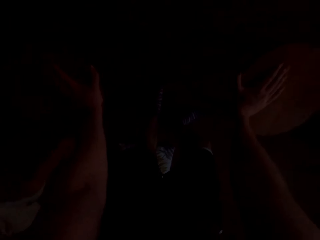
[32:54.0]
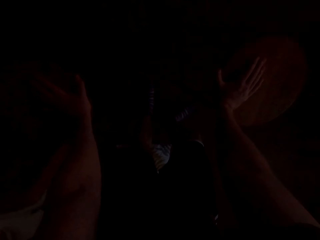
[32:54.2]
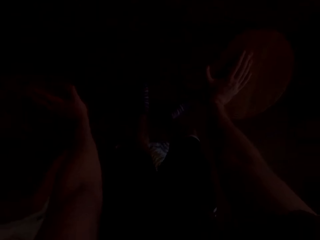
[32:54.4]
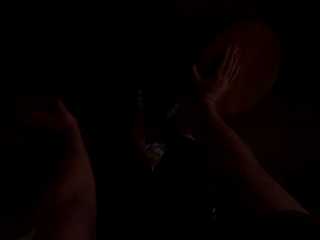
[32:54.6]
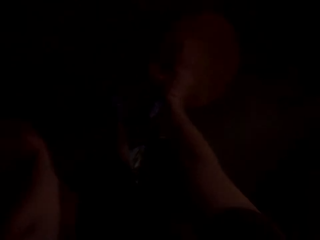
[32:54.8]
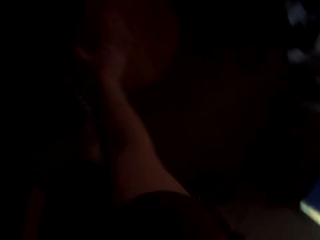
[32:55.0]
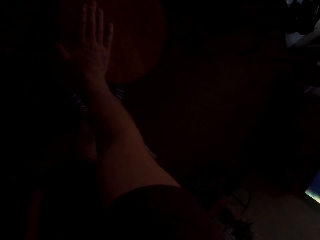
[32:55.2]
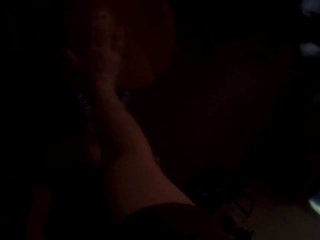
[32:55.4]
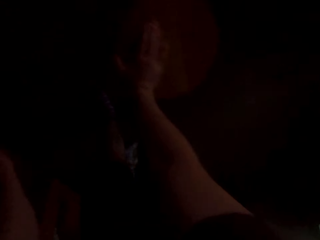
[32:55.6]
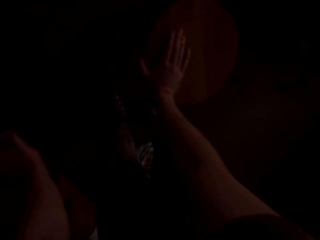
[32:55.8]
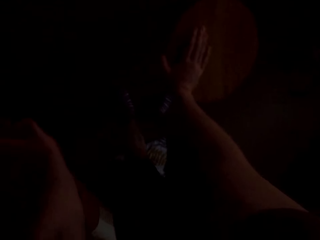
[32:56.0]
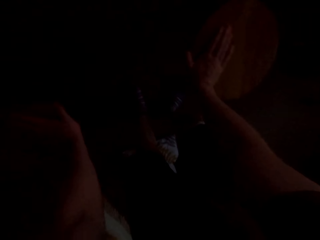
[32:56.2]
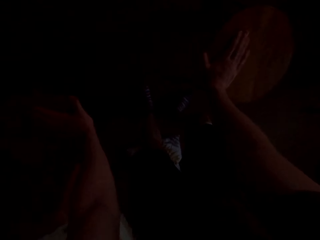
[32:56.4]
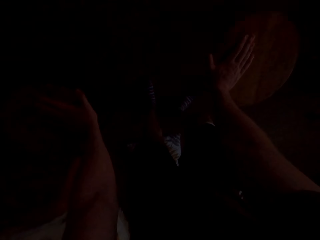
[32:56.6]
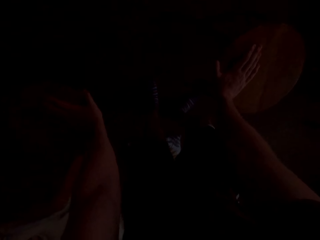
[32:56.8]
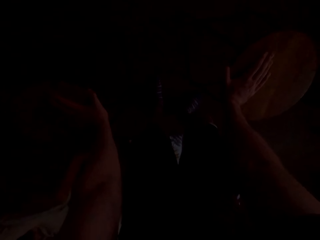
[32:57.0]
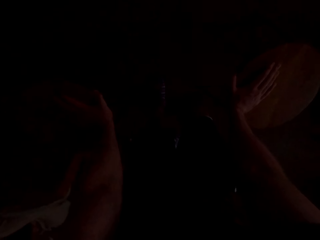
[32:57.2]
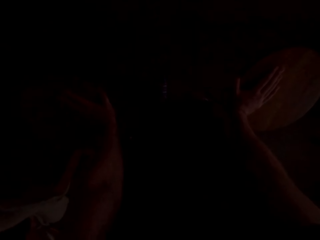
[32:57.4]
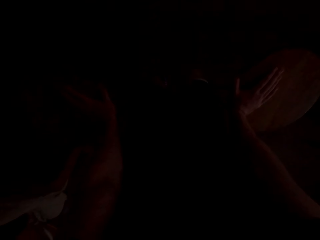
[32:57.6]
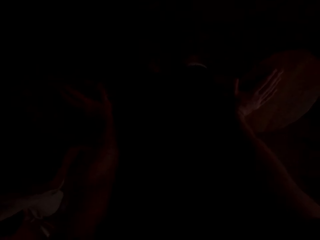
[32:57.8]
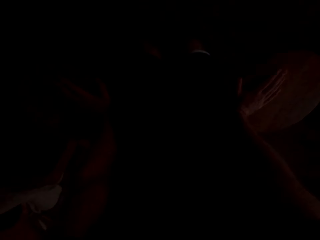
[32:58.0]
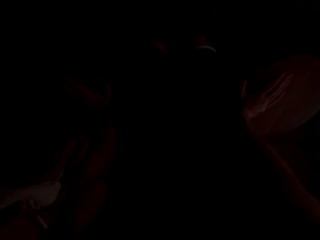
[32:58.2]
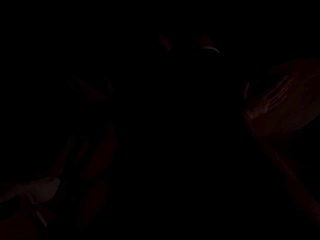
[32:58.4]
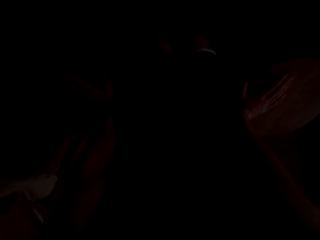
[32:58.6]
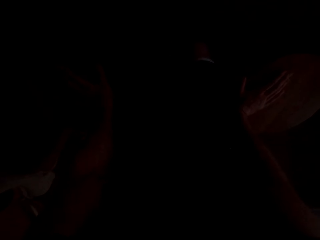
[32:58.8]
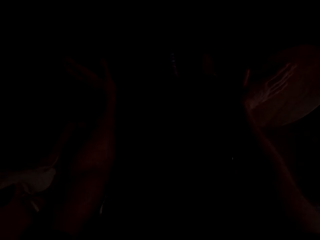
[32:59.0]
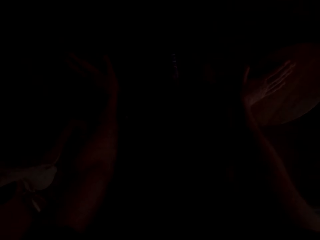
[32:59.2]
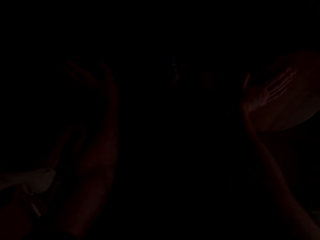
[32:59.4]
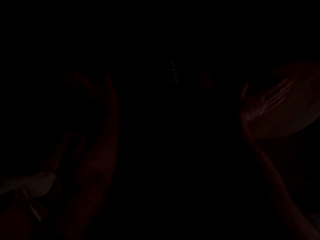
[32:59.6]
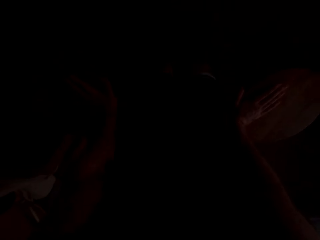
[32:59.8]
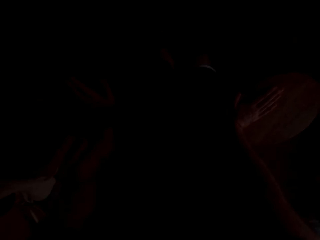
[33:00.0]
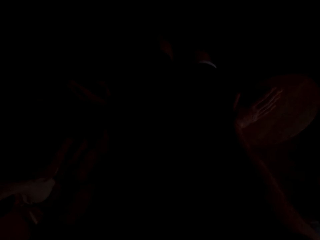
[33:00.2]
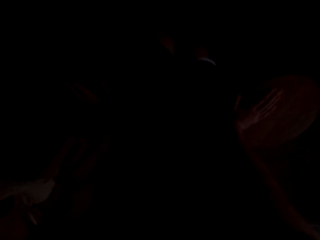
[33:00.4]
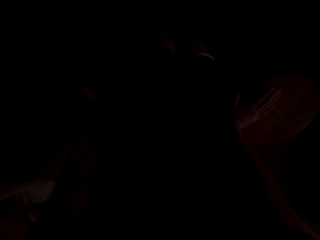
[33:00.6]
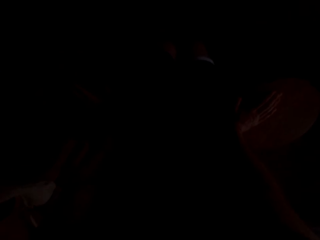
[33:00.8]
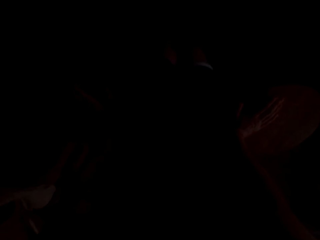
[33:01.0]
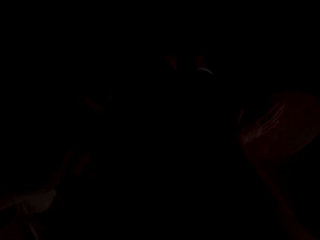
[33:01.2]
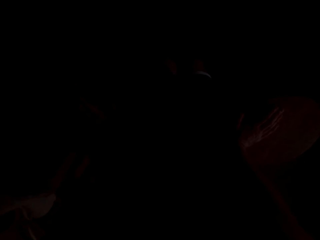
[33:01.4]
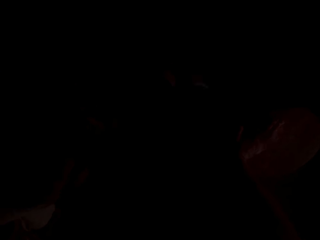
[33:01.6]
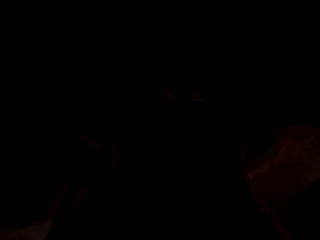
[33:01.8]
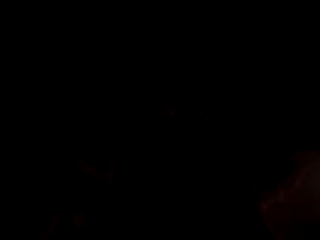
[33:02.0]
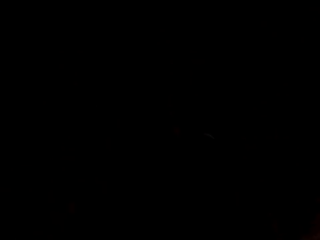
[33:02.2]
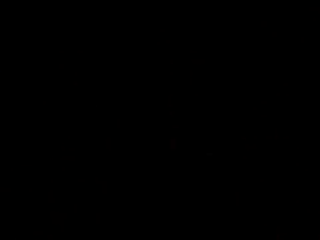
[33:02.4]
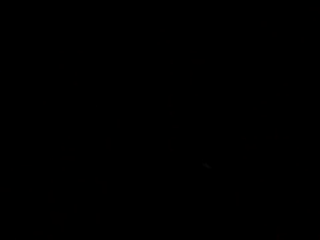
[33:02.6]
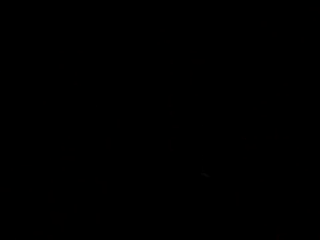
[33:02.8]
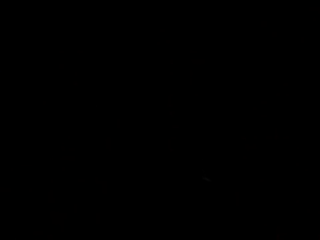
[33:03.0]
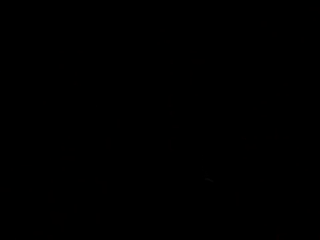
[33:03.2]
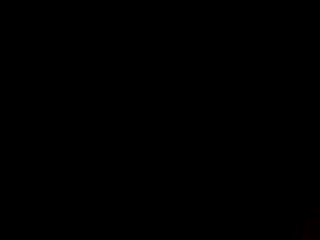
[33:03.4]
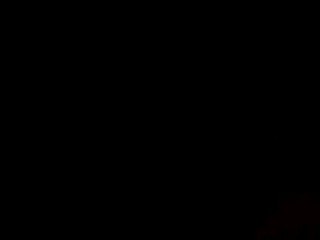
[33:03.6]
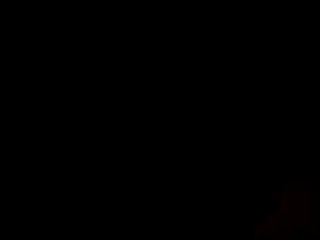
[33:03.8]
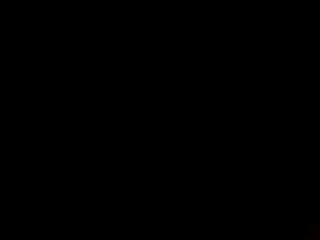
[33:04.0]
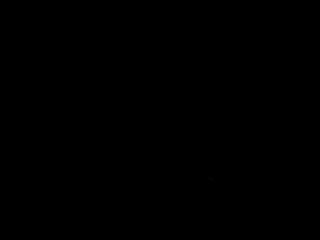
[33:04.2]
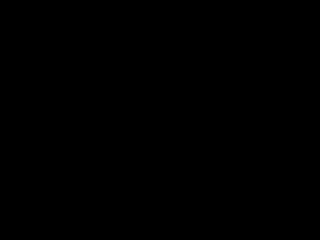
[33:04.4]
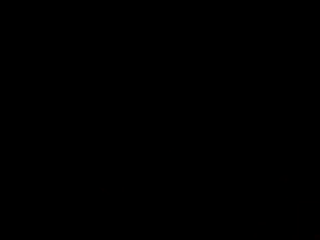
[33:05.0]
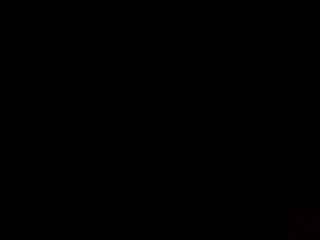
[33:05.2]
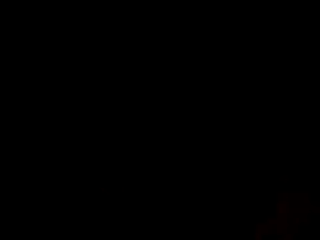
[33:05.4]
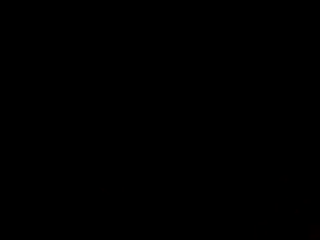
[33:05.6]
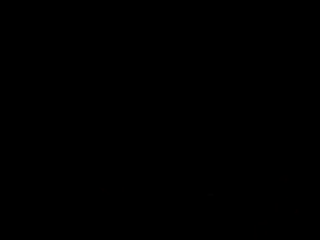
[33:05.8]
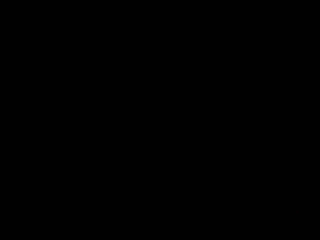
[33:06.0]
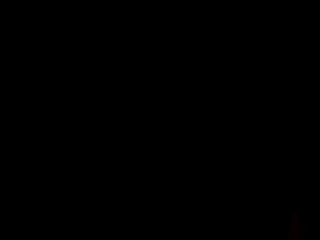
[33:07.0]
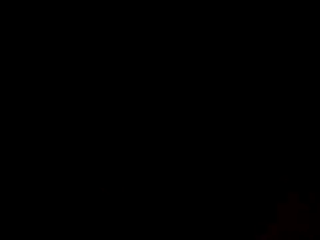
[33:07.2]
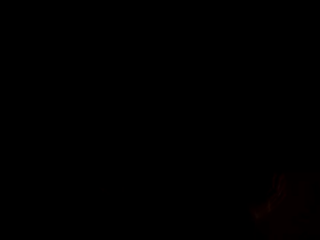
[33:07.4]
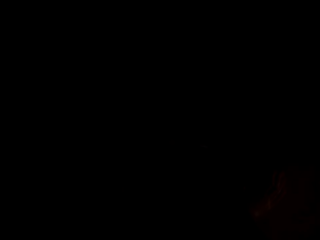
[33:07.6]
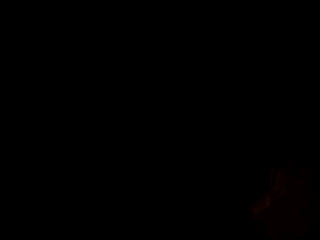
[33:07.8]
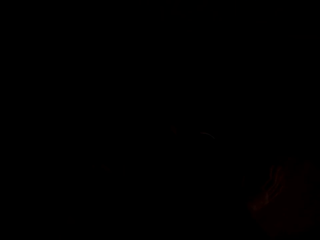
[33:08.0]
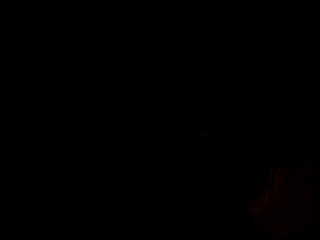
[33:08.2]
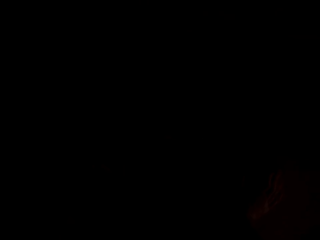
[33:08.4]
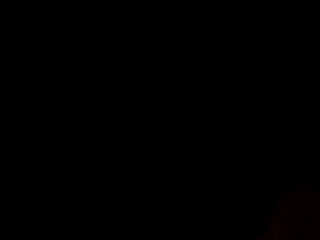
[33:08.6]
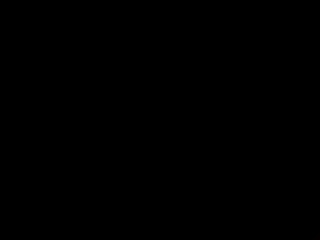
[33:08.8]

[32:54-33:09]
The camera wearer places his hands on the stool. He swings on the stool.

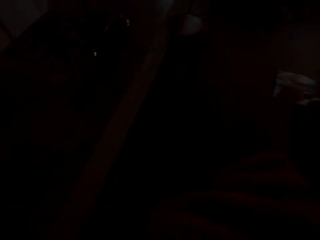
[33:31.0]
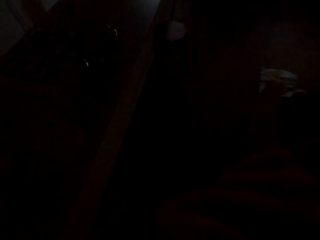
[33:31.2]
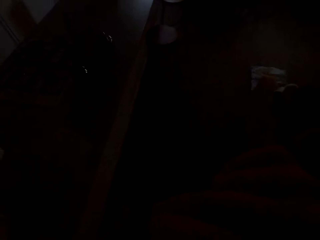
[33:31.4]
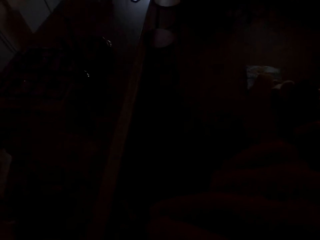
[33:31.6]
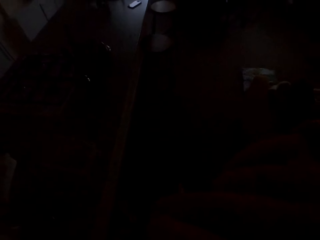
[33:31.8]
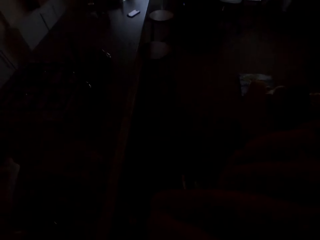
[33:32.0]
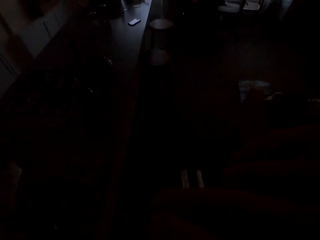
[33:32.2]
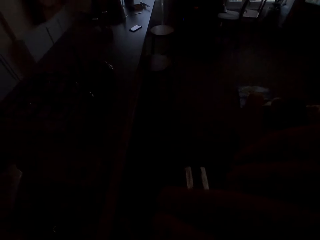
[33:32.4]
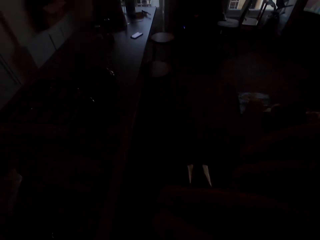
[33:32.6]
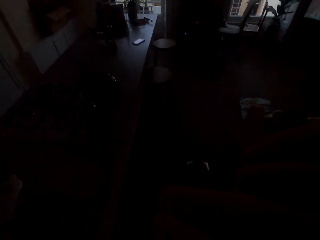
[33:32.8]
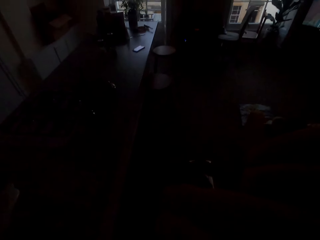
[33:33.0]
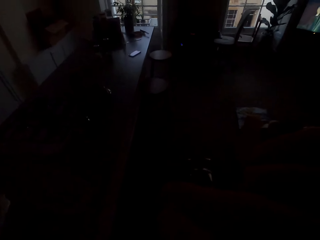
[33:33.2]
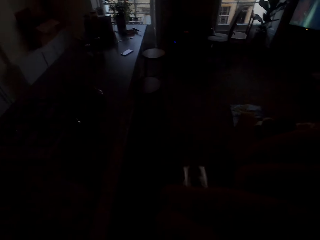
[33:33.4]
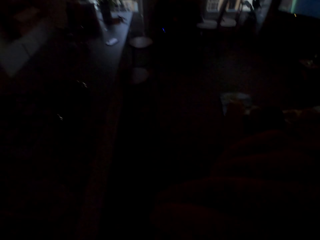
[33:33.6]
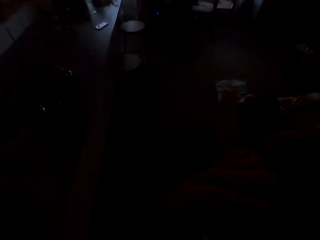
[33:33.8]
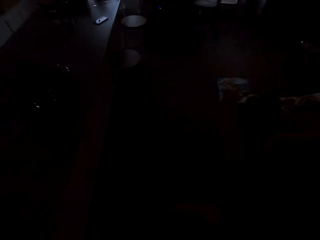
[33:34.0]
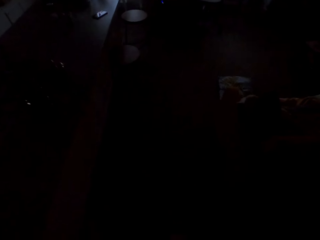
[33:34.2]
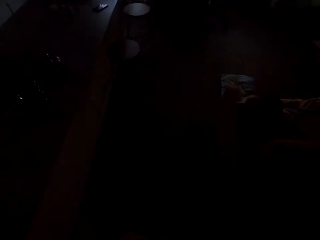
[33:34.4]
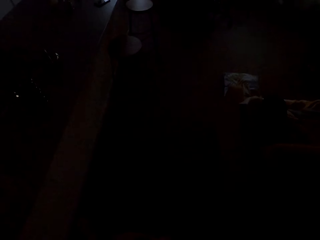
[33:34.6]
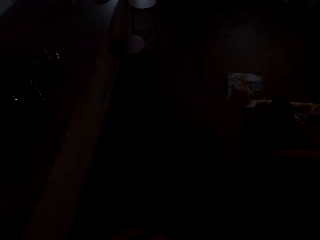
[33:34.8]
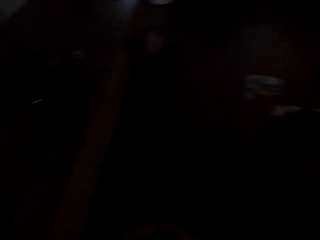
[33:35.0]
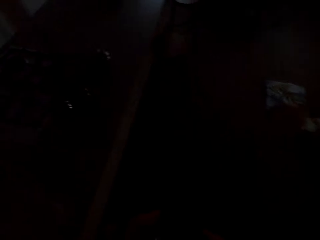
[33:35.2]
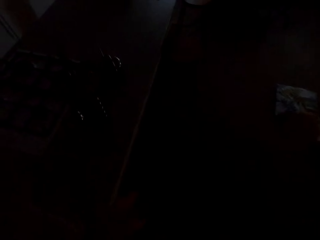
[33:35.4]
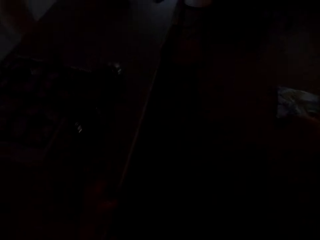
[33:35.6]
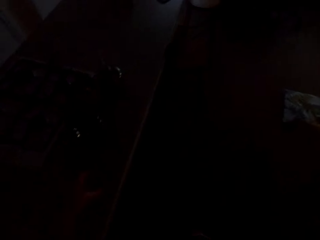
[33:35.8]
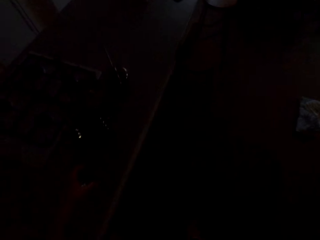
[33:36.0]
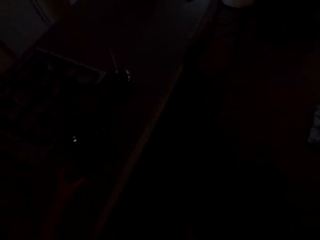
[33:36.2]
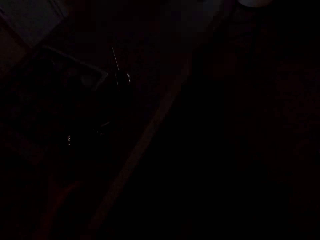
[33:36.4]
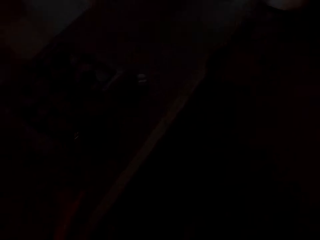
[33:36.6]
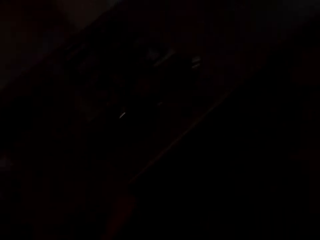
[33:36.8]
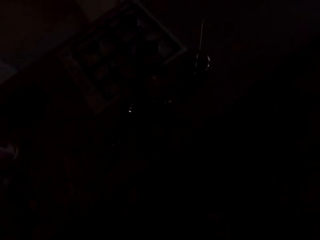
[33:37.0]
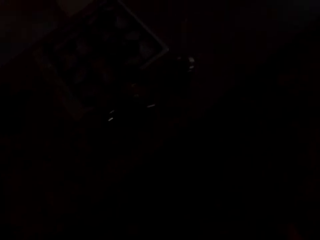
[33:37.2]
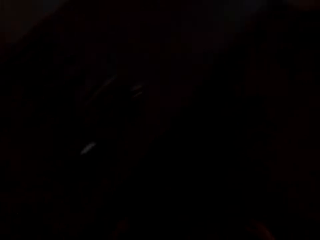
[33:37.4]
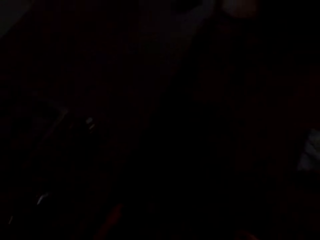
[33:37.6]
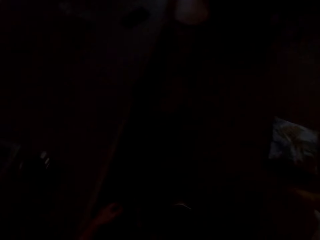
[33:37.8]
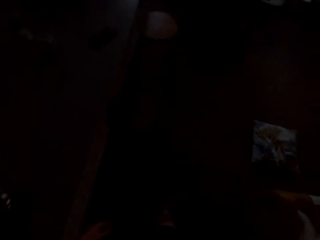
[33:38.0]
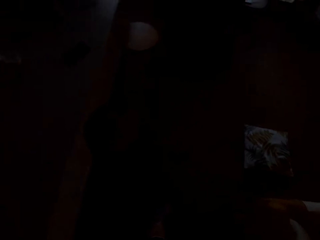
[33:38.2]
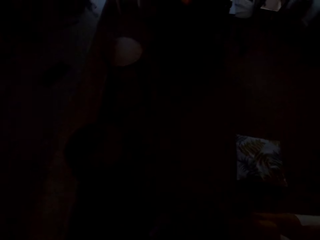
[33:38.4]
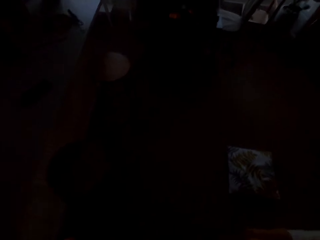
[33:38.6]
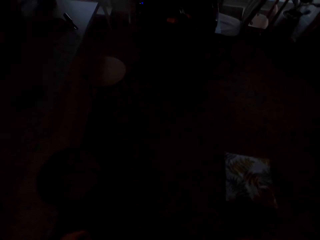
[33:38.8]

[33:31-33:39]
The camera wearer drinks some water.
